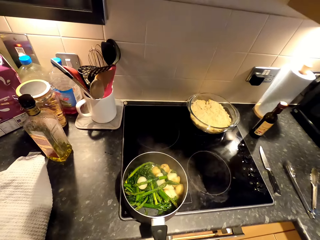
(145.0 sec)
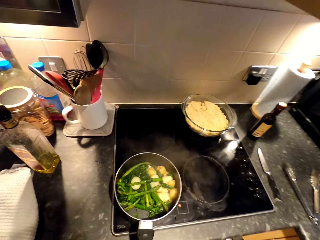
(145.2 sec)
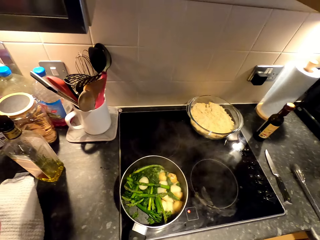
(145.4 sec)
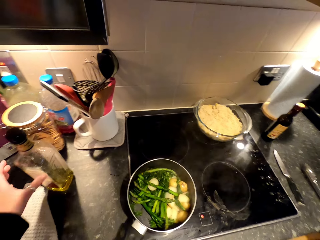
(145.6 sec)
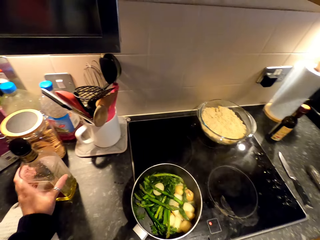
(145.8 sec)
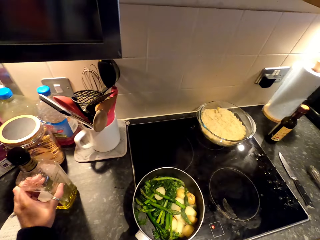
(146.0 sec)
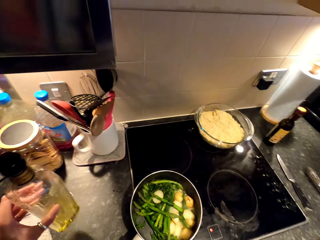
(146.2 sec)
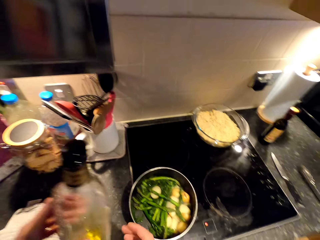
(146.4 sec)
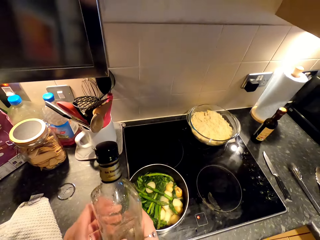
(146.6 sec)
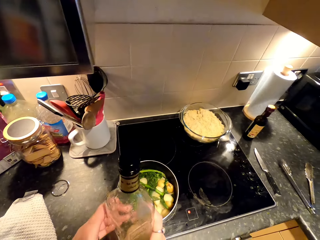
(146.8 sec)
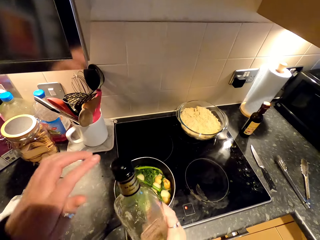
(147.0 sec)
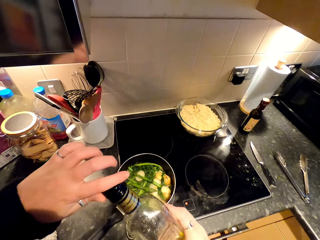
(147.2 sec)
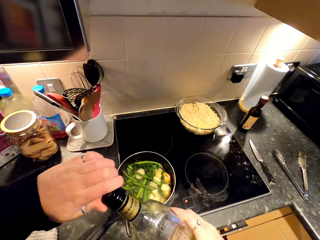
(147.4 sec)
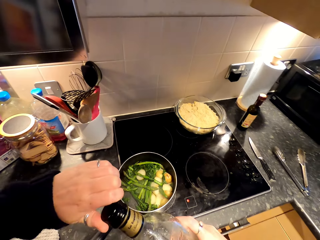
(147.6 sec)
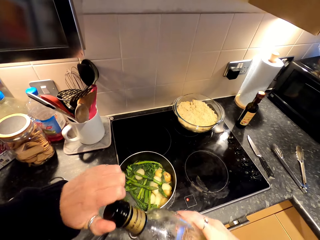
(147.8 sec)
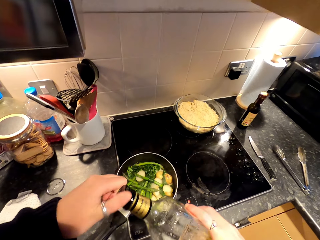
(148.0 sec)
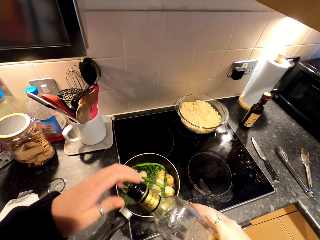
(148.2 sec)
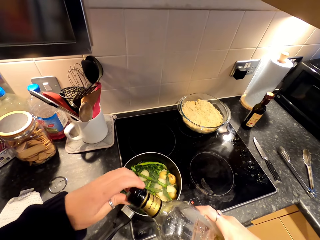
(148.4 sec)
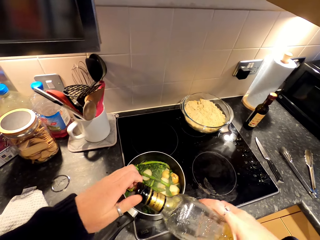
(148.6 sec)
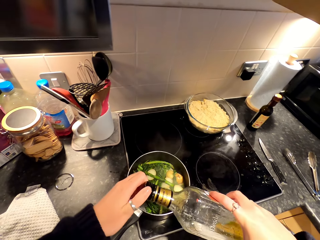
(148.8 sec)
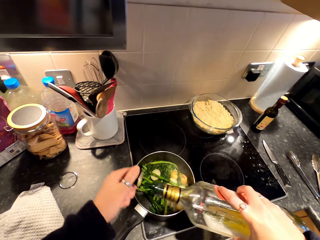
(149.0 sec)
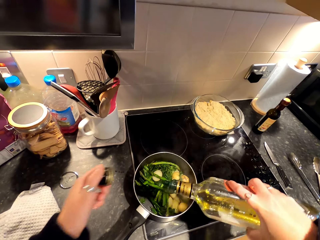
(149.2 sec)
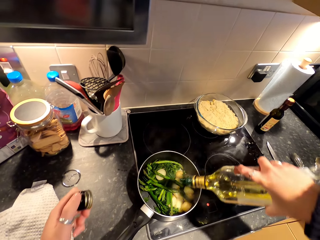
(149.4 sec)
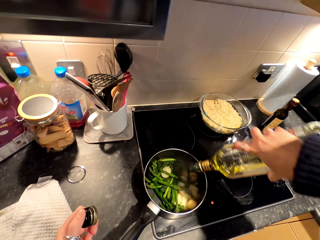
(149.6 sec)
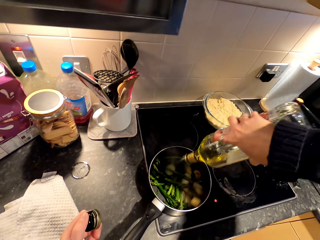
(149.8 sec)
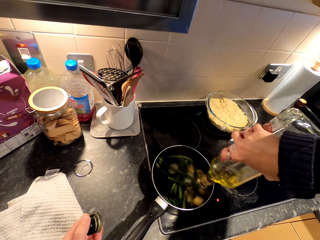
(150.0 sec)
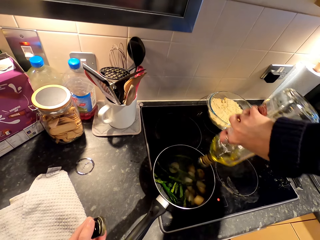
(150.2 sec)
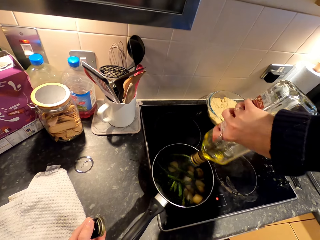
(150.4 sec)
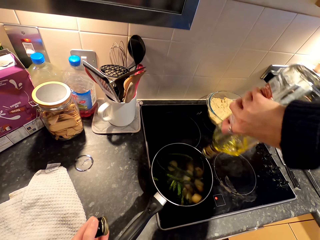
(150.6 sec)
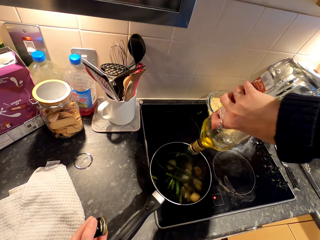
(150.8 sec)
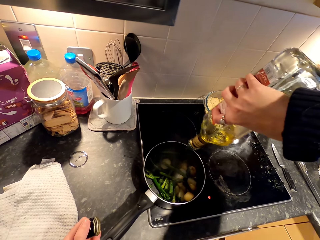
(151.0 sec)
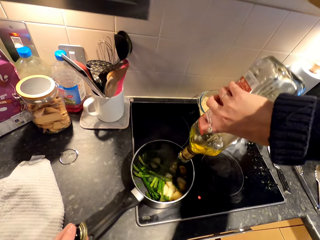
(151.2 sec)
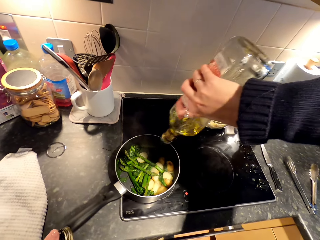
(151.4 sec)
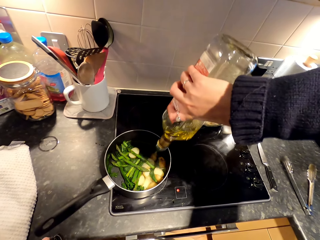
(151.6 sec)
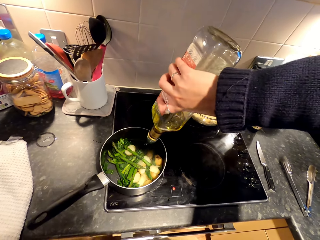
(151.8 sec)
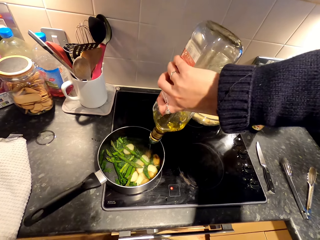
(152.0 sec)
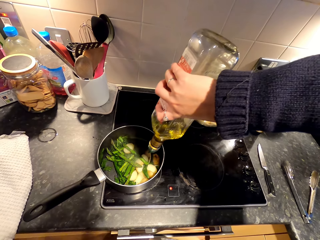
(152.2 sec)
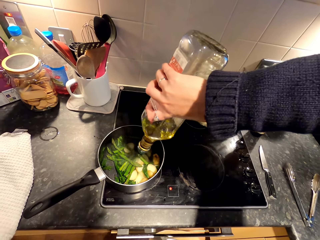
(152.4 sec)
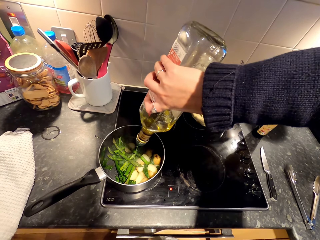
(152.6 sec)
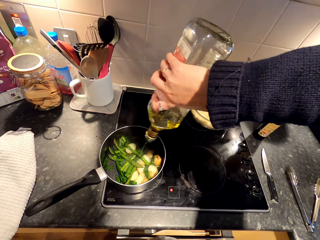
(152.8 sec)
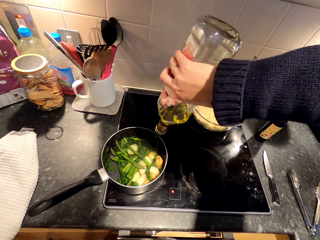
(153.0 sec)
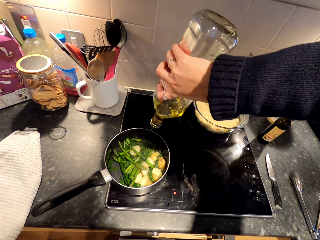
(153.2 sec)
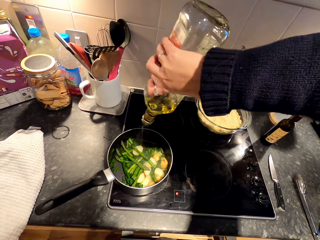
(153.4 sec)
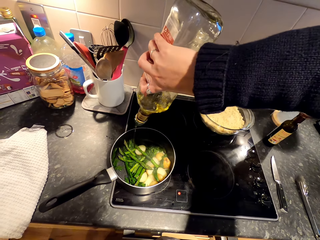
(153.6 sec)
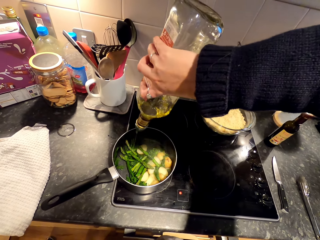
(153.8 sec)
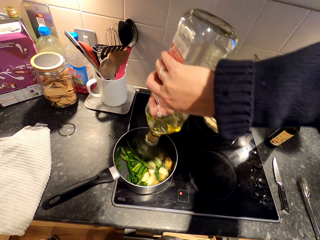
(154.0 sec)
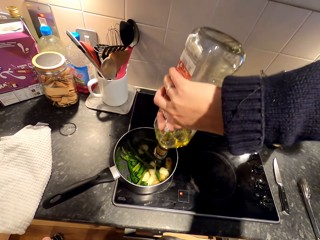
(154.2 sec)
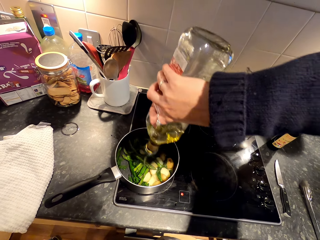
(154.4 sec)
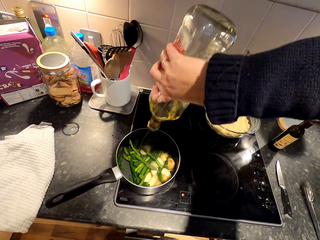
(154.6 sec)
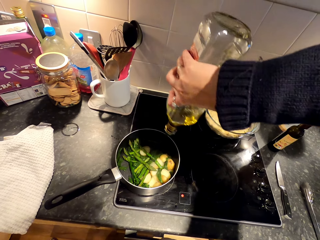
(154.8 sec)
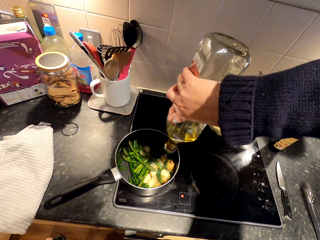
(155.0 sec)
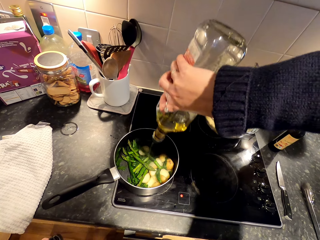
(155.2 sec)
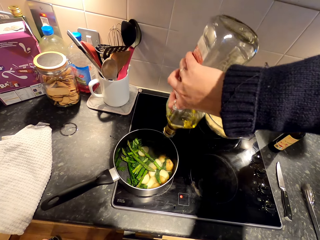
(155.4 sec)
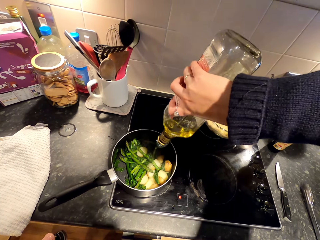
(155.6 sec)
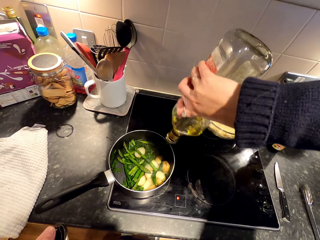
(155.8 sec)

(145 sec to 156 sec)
The camera wearer puts the cooking pot on the cooker. They pick up a bottle of cooking oil on the cabinet. They open the bottle of cooking oil. They pour the cooking oil on the food in the cooking pot.

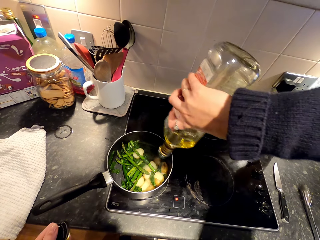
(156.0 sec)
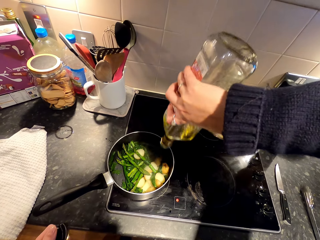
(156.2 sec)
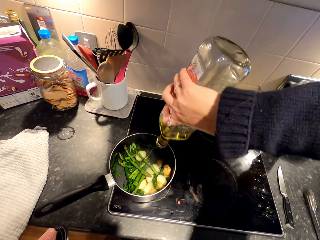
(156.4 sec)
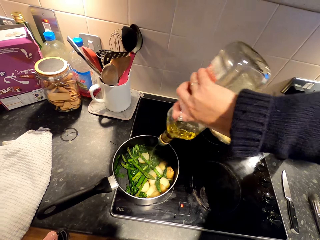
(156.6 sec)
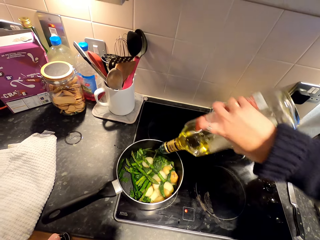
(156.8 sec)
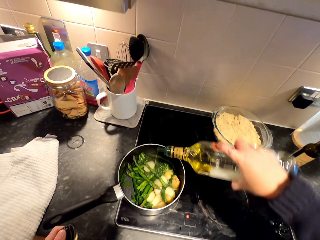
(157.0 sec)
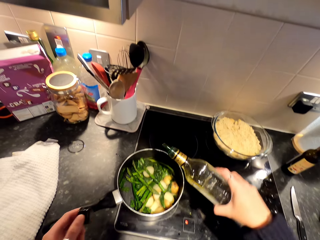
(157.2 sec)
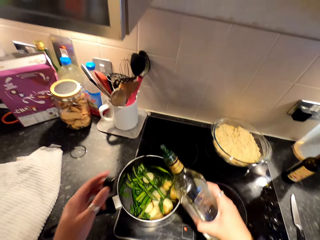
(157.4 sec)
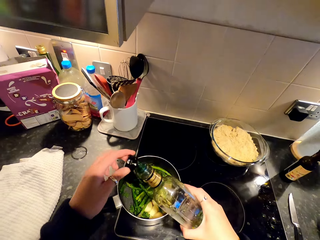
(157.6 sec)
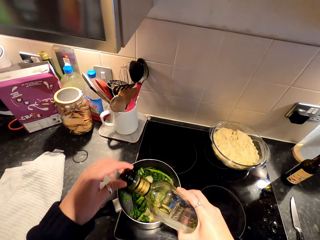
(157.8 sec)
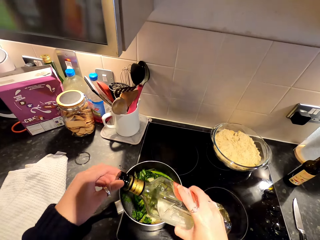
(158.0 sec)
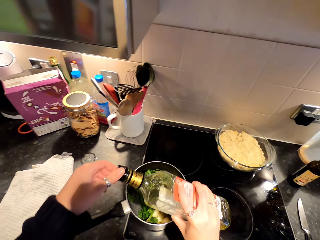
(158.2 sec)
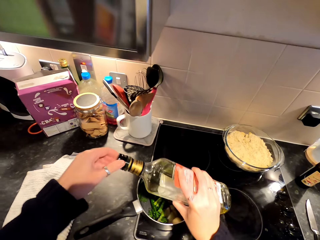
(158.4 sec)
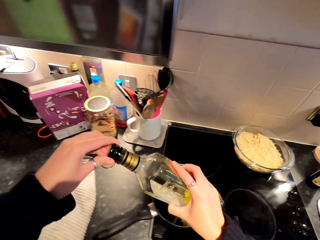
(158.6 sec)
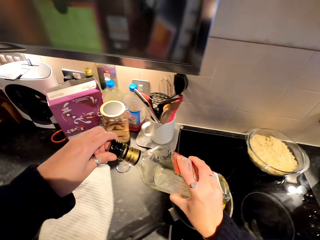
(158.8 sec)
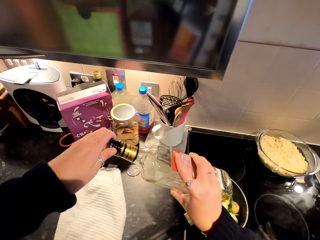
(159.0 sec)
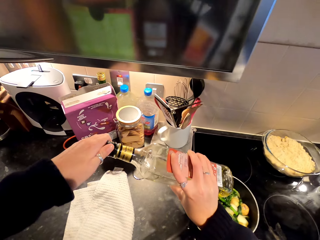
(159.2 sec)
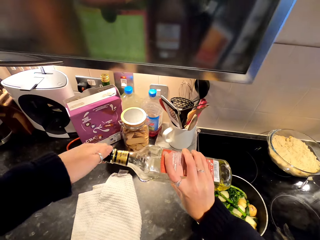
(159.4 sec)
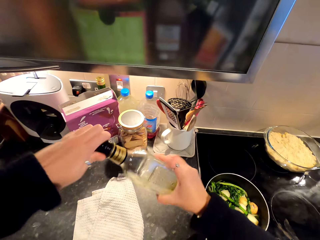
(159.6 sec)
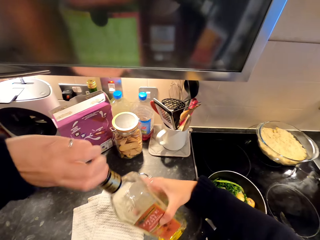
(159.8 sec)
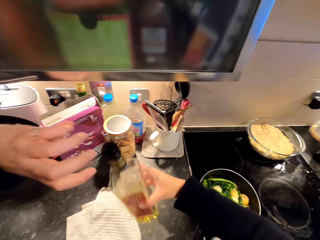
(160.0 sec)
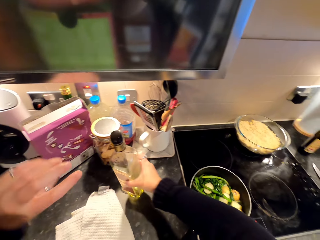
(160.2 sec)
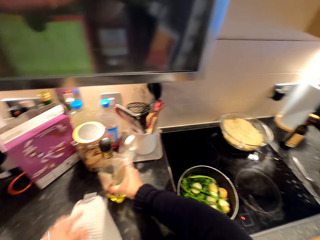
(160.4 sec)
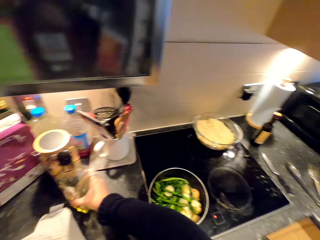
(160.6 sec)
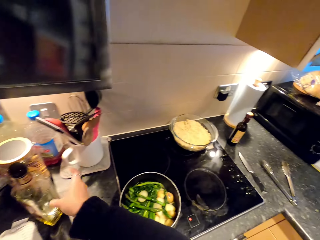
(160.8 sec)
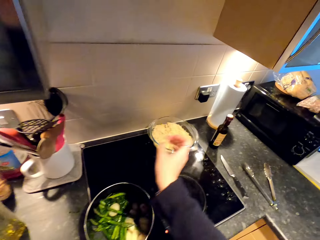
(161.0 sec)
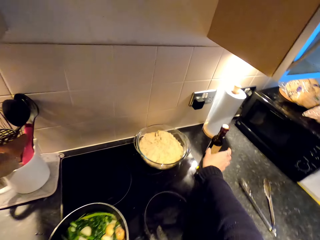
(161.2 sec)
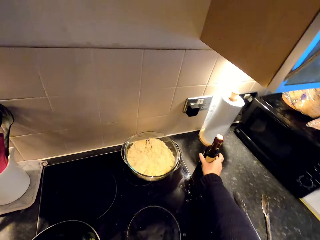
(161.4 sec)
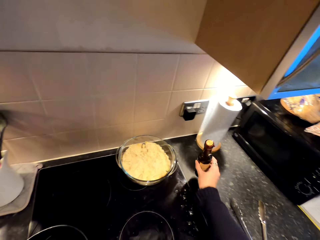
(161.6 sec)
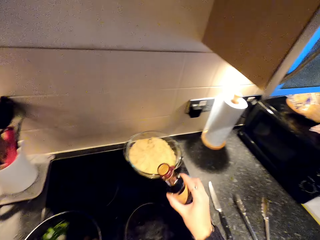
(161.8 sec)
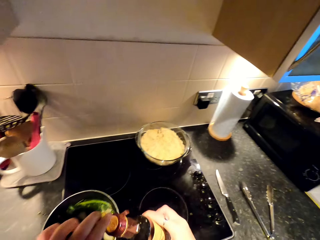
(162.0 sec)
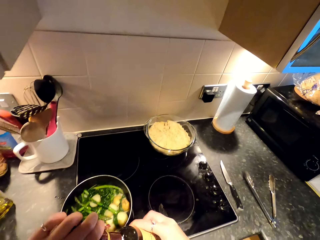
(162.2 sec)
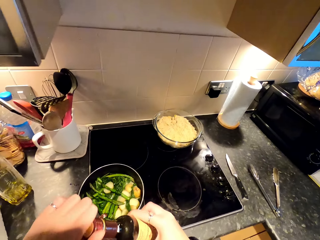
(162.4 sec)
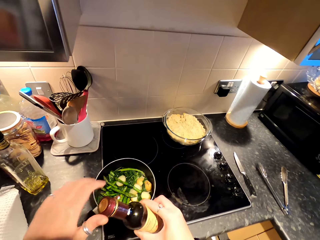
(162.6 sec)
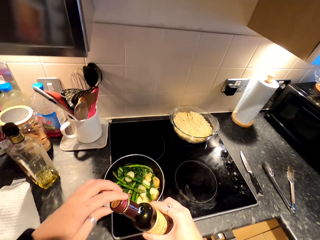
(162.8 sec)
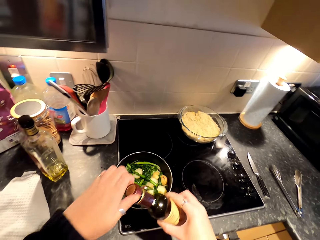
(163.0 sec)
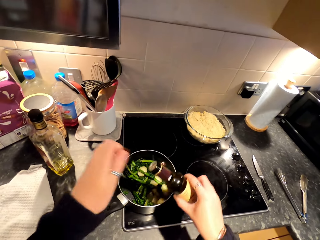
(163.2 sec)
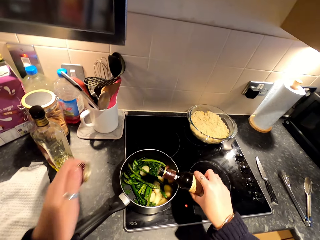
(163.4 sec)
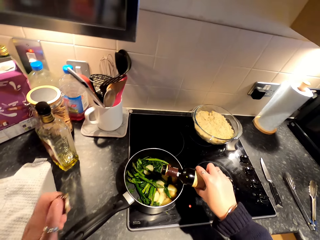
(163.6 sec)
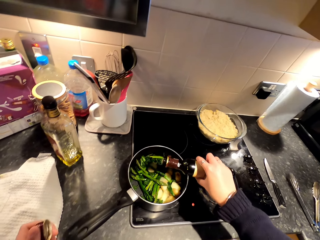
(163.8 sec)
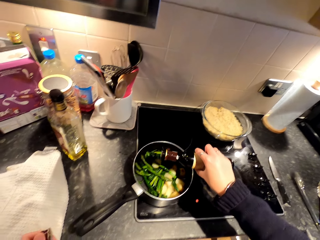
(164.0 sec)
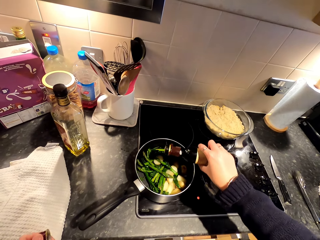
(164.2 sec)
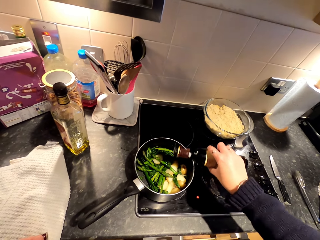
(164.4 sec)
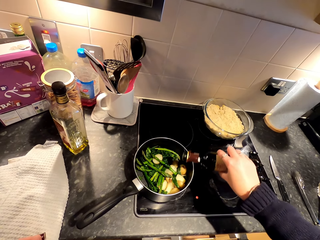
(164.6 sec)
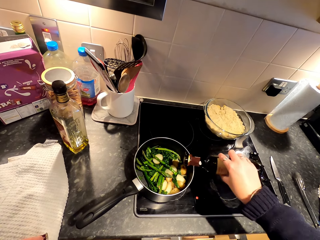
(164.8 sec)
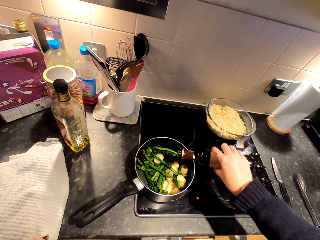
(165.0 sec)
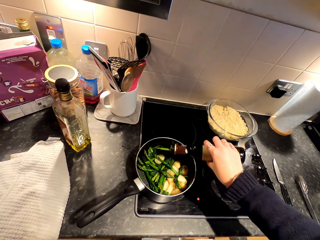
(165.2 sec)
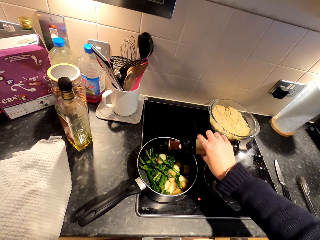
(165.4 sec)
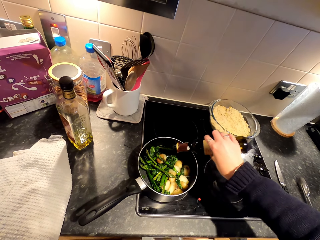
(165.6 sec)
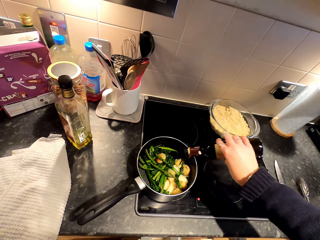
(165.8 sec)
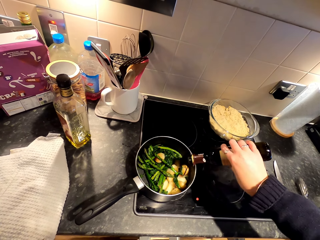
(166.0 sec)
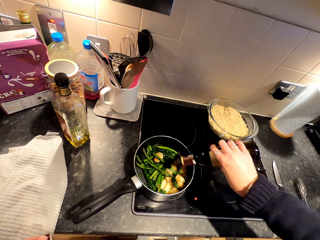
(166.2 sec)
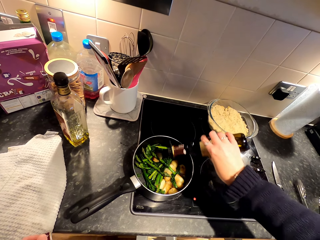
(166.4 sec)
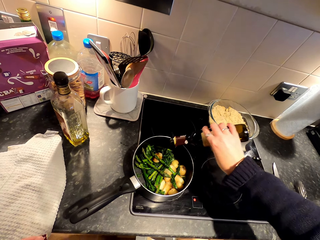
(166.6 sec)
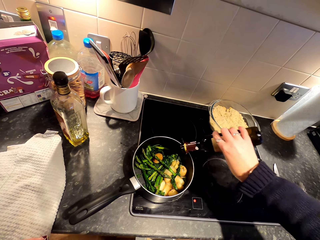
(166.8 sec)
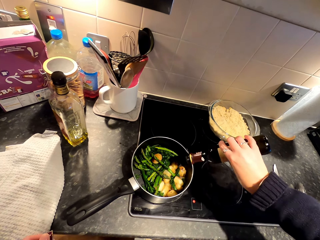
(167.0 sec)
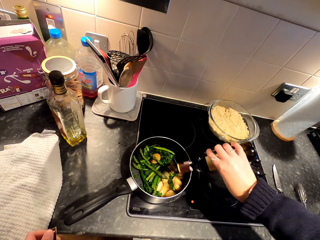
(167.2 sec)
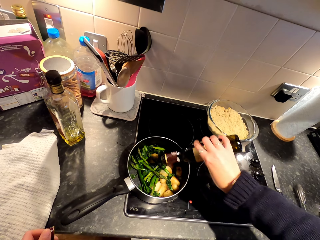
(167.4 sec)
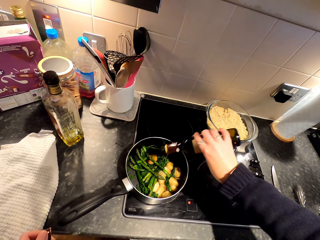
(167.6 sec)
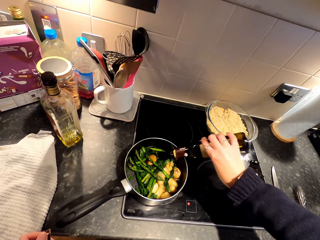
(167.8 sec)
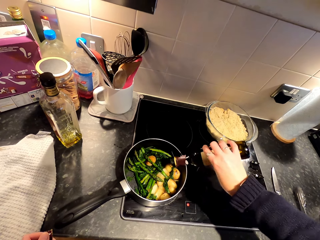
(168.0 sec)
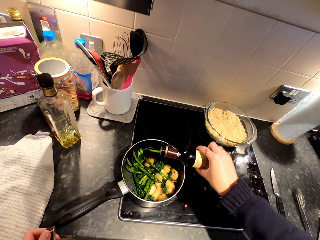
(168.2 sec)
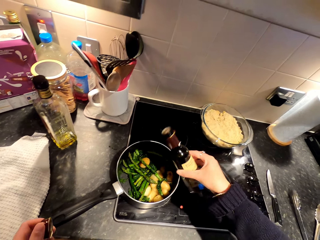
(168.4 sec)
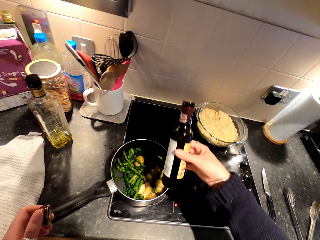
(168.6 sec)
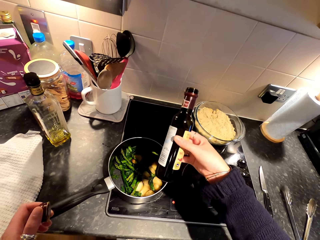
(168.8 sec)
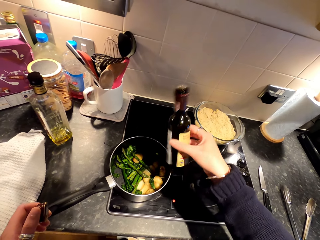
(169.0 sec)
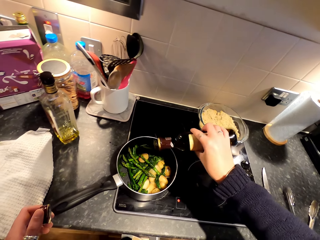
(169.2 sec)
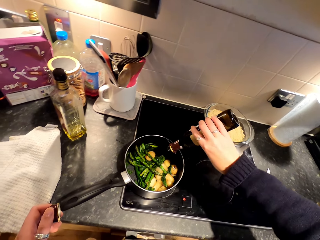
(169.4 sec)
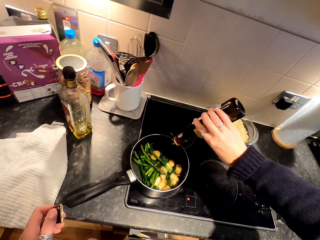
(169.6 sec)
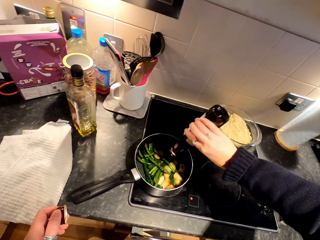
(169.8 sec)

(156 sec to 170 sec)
The camera wearer closes a bottle of cooking oil. They put the bottle of cooking oil on the cabinet. They pick up a bottle of vinegar from the cabinet. They open the bottle of vinegar. They pour the vinegar on the food in the cooking pot.
